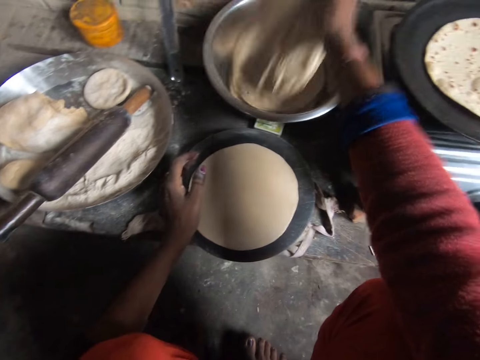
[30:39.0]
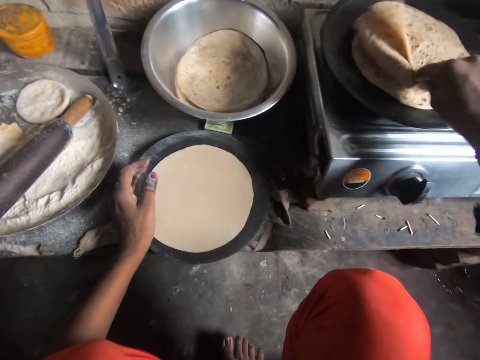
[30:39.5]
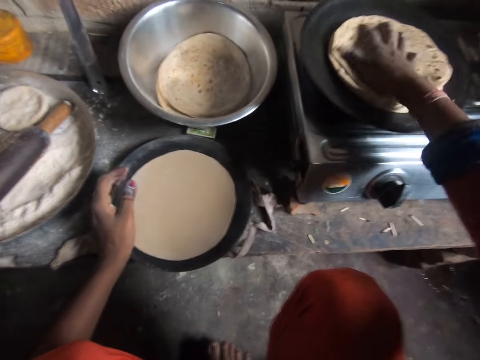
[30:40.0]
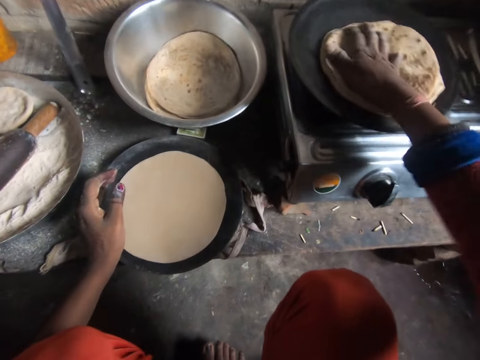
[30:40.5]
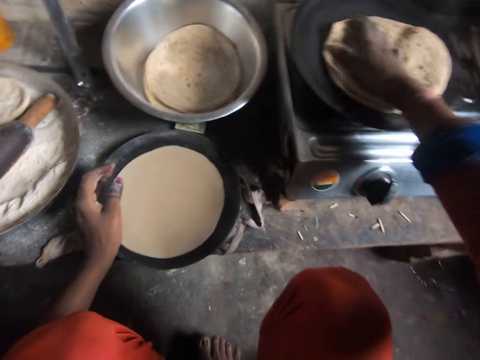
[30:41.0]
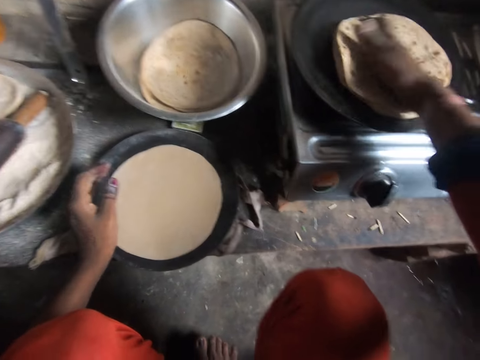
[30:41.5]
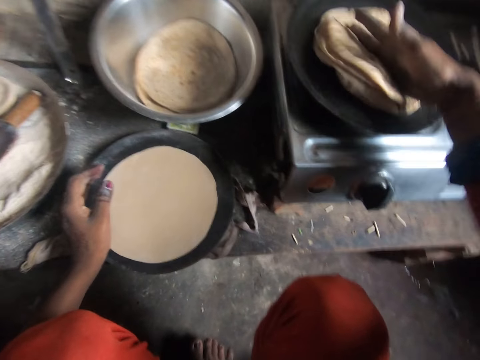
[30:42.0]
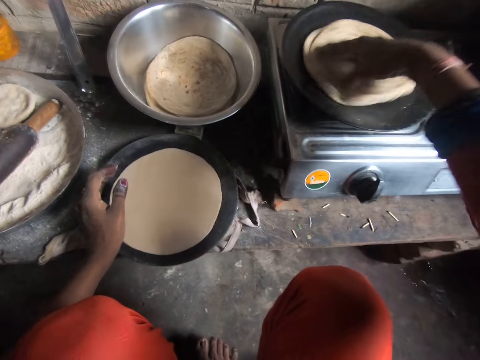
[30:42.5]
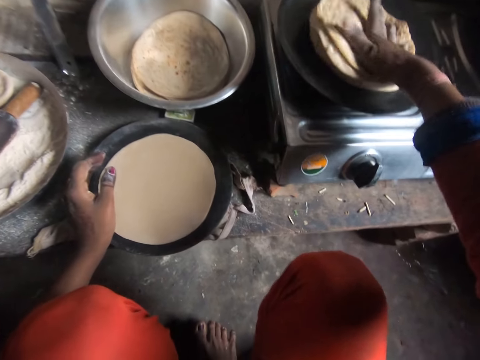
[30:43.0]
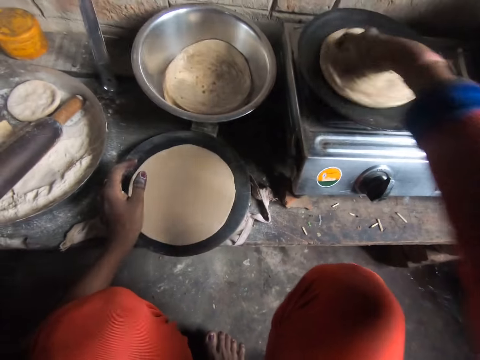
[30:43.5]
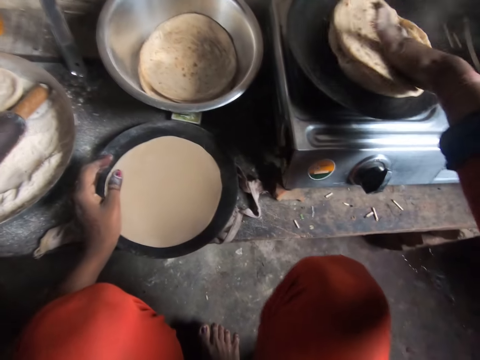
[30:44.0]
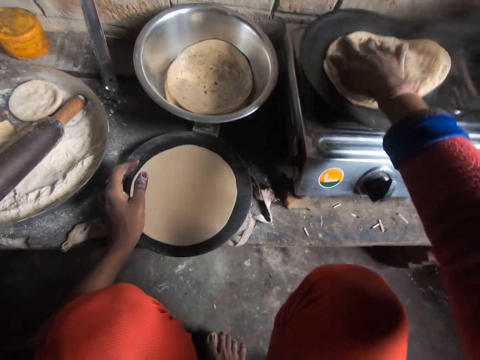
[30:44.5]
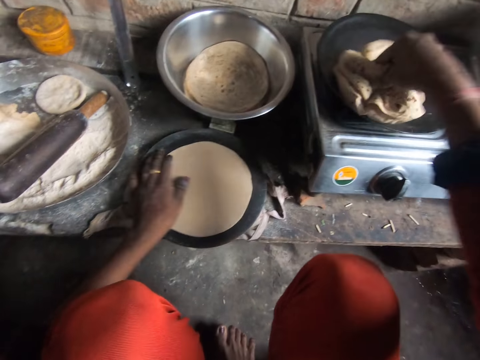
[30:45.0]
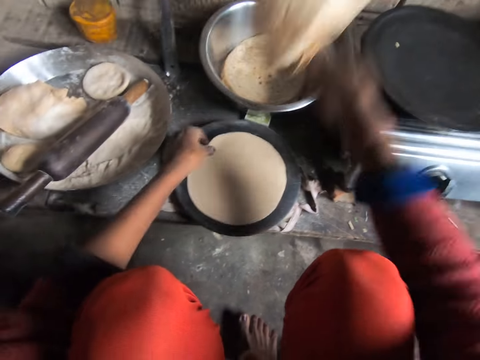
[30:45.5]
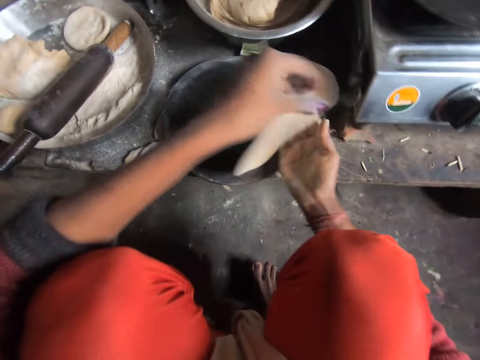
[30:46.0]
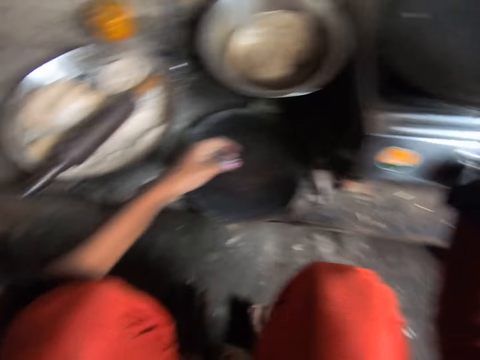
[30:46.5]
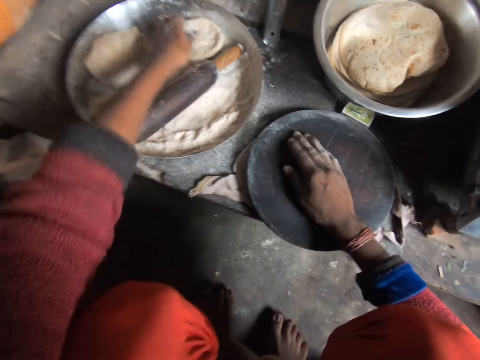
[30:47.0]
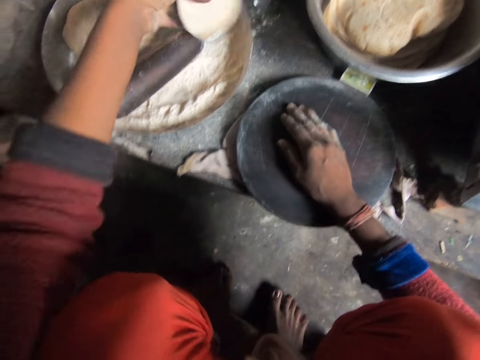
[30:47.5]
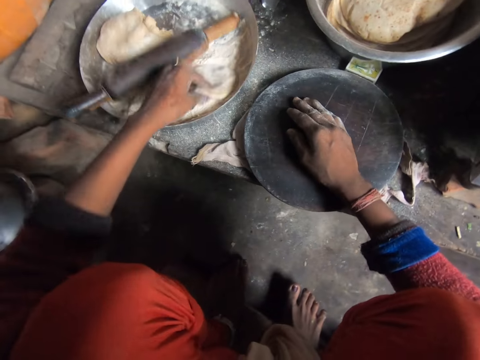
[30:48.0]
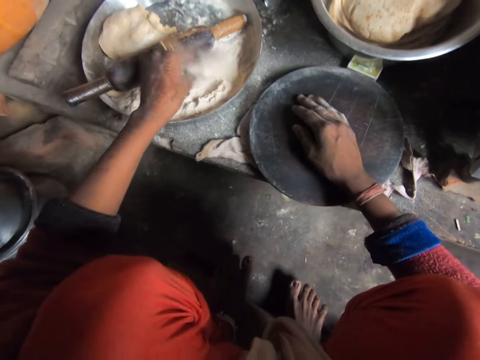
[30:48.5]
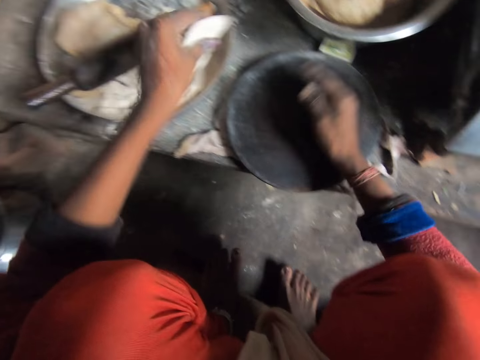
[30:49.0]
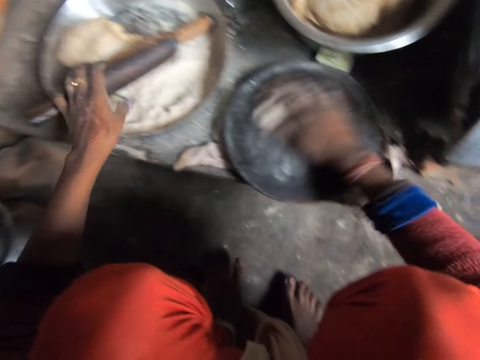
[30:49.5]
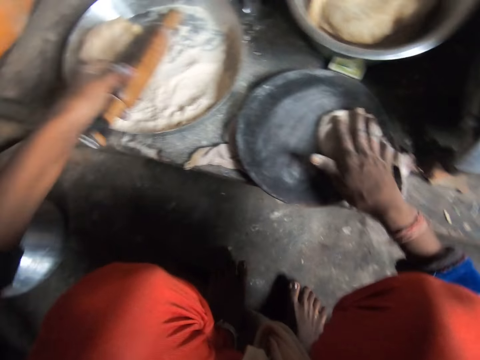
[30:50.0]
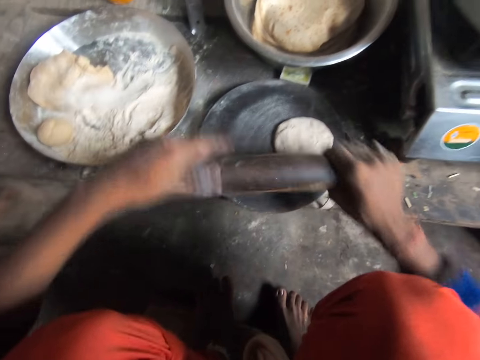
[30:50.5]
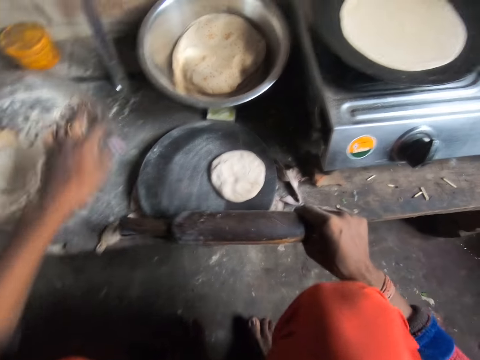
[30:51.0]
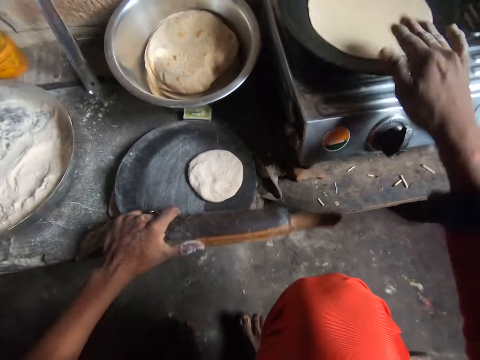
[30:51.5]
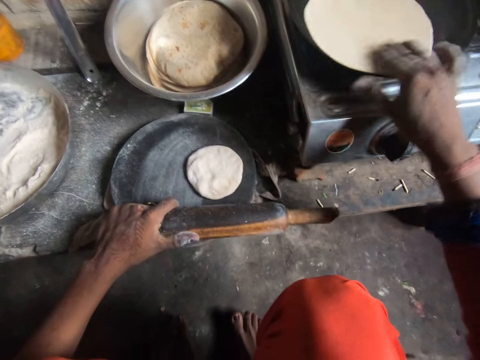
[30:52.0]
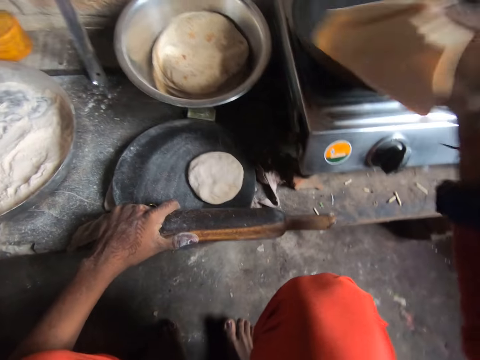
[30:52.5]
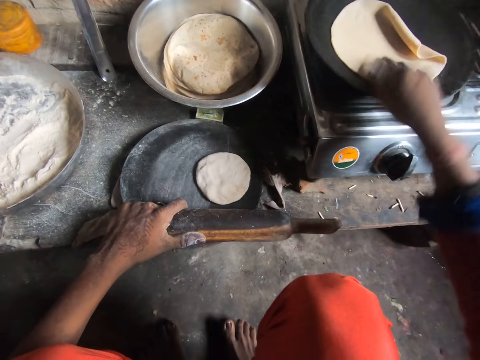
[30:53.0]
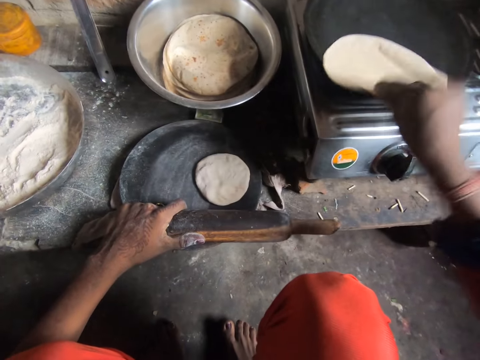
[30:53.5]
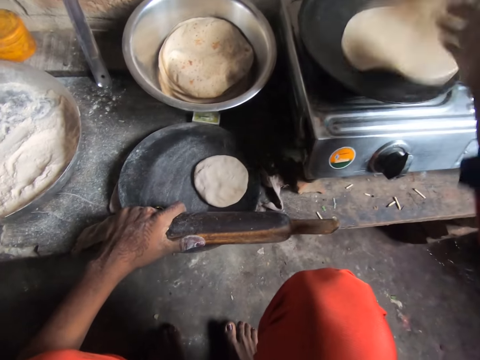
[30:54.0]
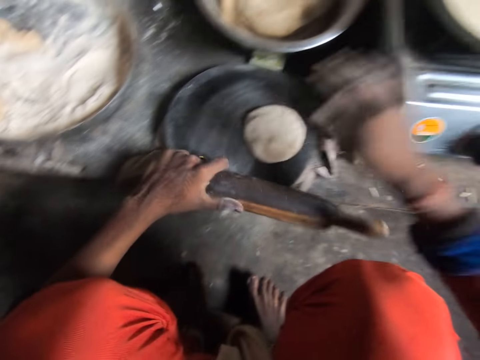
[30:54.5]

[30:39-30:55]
The camera wearer picks another flat bread from the cooking pot. She places the flat bread on top of the flat bread on the flat pan. She spins the flat breads. She removes the flat breads on the flat pan. She puts the flat bread on the cooking pot. She removes a rolled dough on the rolling board or wood. She places the rolled dough on the flat pan. She picks up dough from the tray. She applies the flour on the dough. She places the dough on the rolling board. She rubs the dough on the wood with her right hand. She picks up the rolling pin from the tray with her left hand. She moves the tray. She moves the dough on the pan. She turns the flat bread on the flat pan.

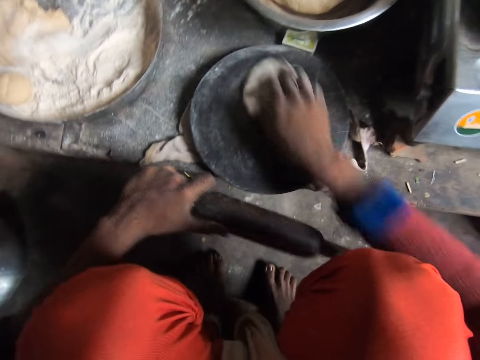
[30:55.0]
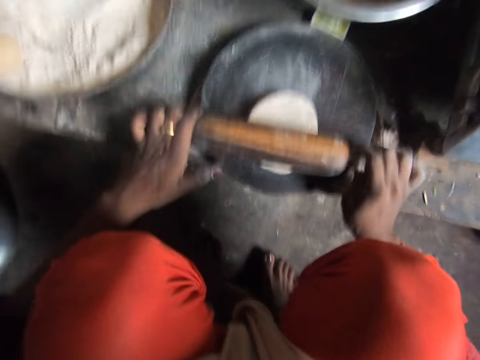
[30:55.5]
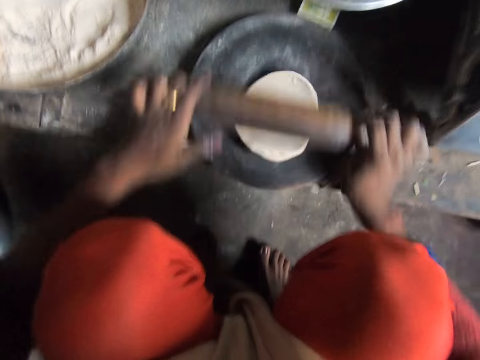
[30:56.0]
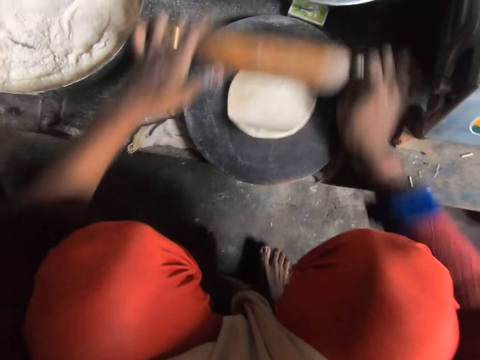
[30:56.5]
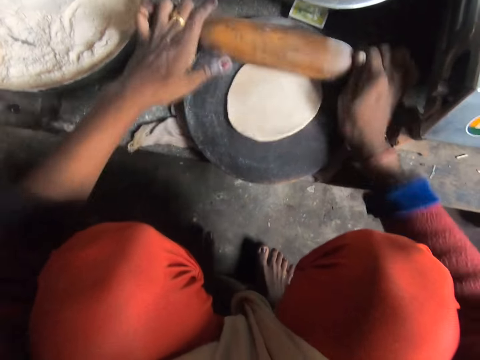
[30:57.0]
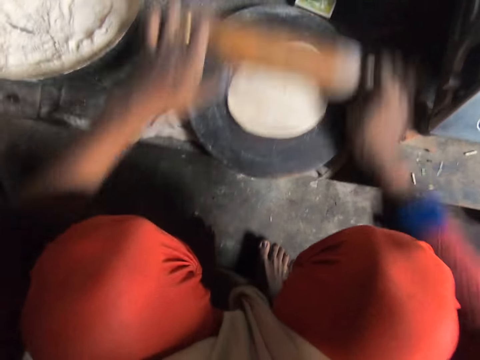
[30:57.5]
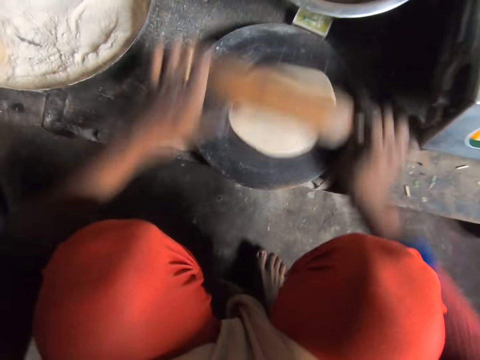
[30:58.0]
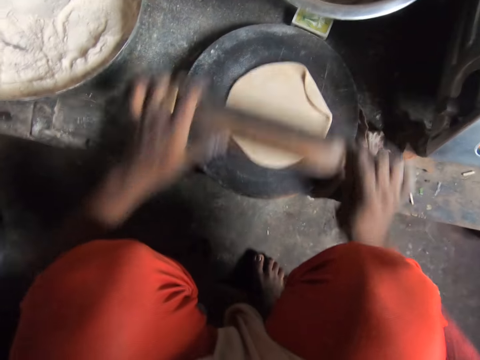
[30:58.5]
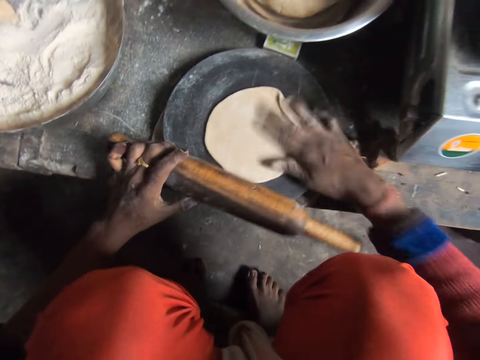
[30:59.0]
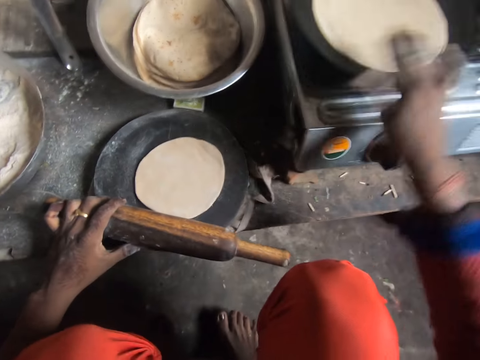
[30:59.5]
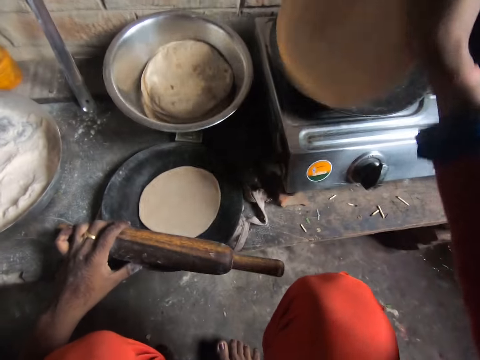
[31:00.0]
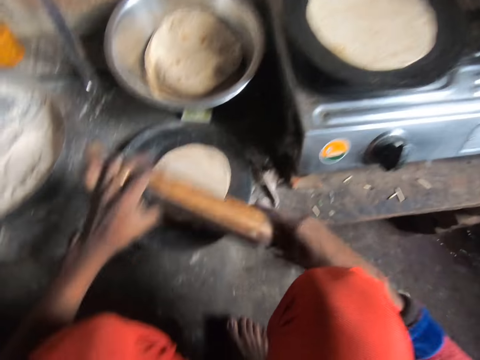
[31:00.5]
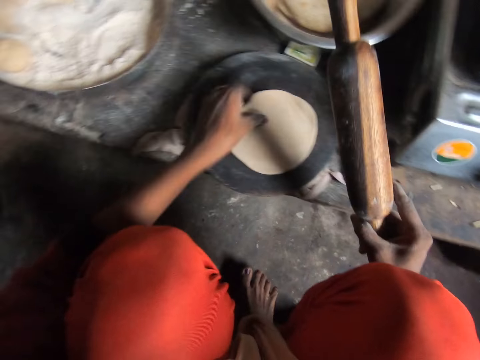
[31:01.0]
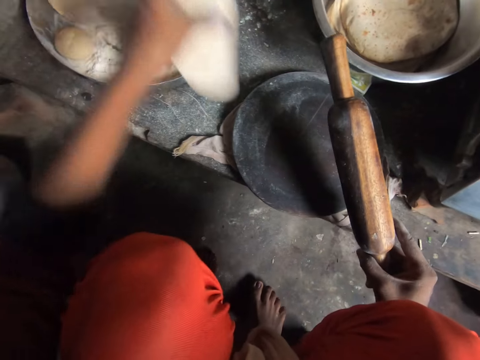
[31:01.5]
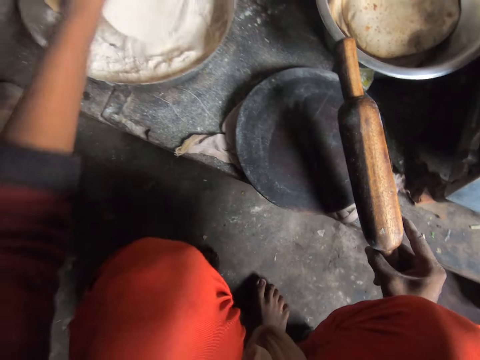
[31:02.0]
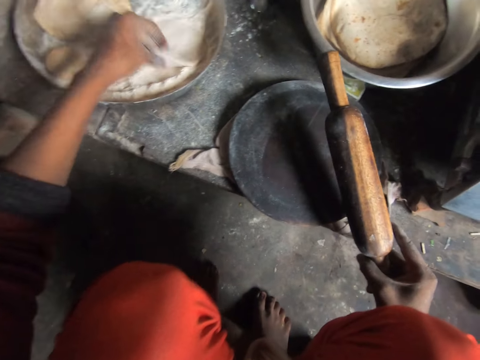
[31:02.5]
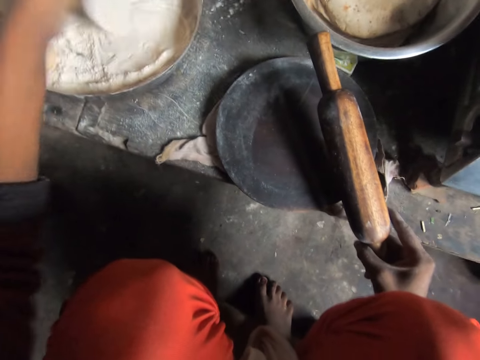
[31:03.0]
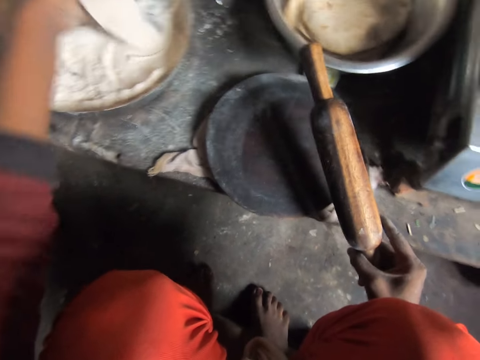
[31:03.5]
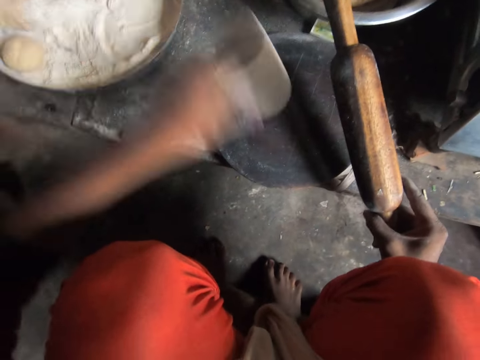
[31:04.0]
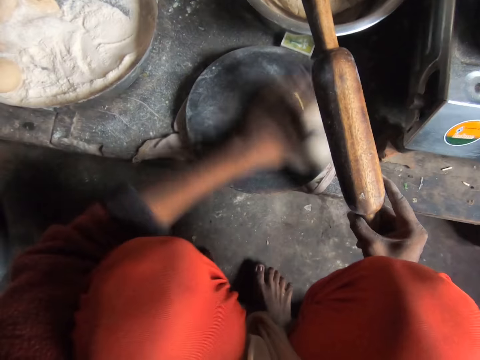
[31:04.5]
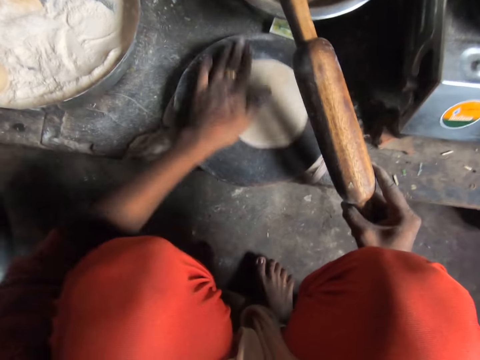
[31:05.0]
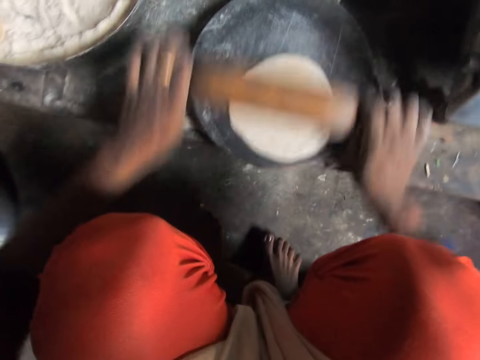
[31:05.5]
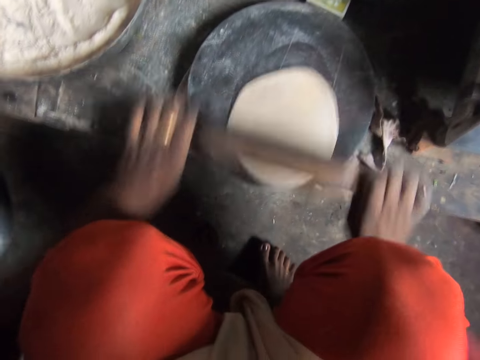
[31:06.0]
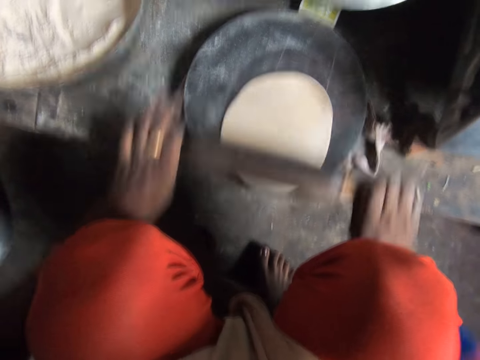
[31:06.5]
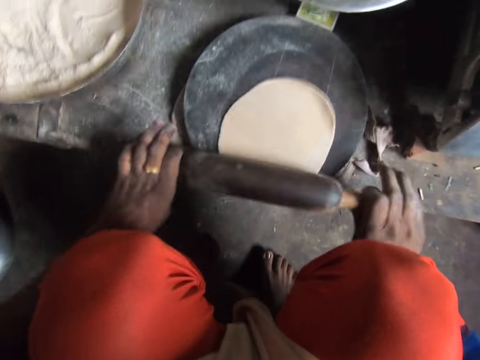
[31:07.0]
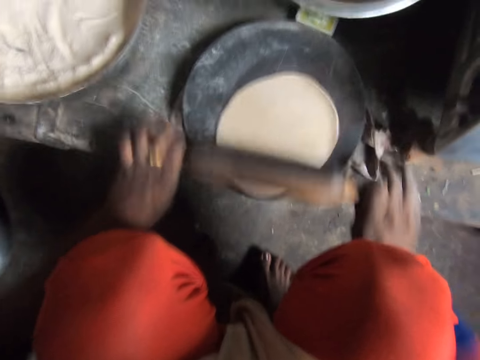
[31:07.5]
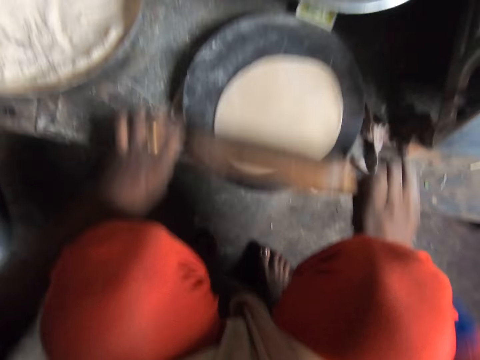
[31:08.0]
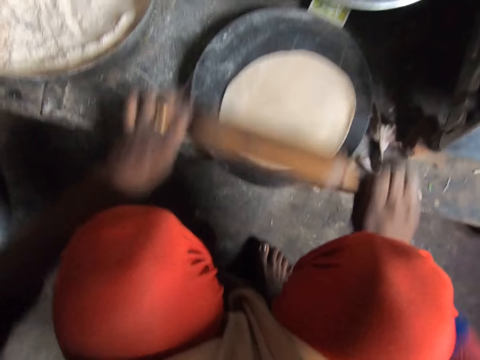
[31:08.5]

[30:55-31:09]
The camera wearer rubs the dough on the wood. They spin the dough on the rolling board. They flatten the dough with the rolling pin. They adjust the dough on the wood. They turn the flat bread on the flat pan. They pick up the dough from the wood. They apply the flour on the rolled dough. They drop the dough on the wood. They rub the dough on the wood. They flatten the dough with the rolling pin.
